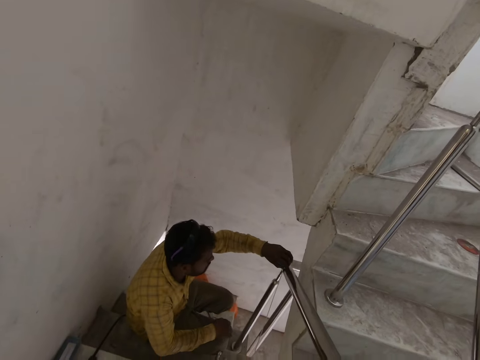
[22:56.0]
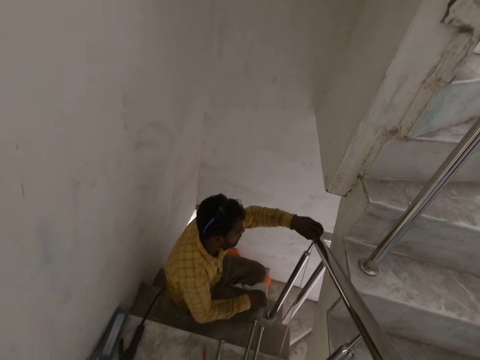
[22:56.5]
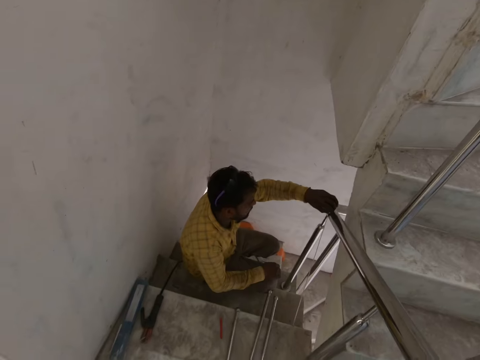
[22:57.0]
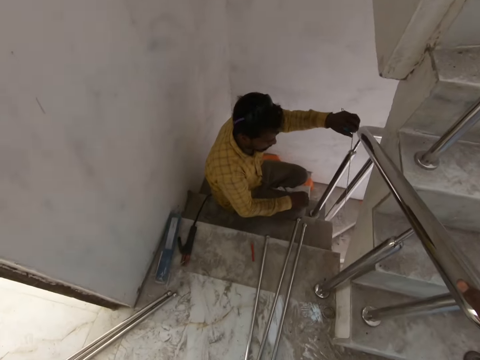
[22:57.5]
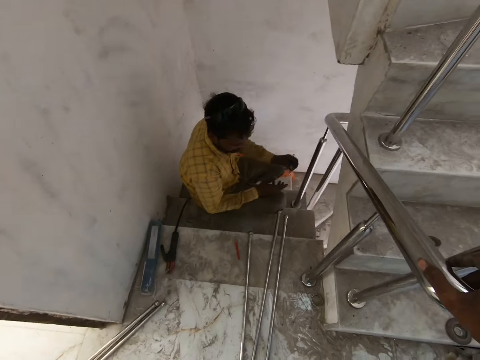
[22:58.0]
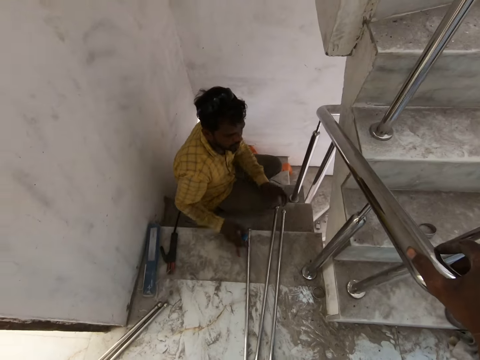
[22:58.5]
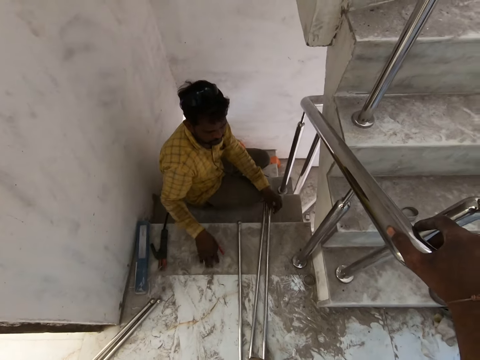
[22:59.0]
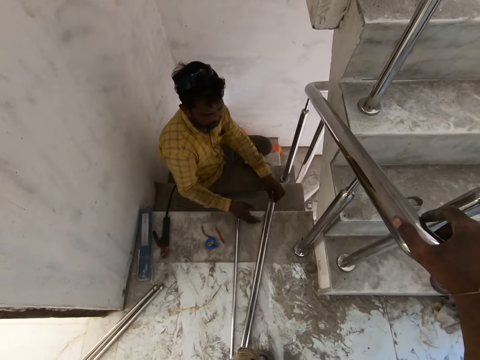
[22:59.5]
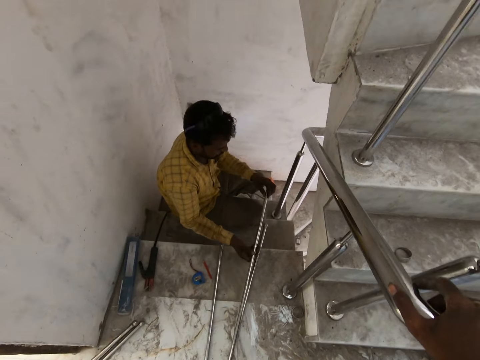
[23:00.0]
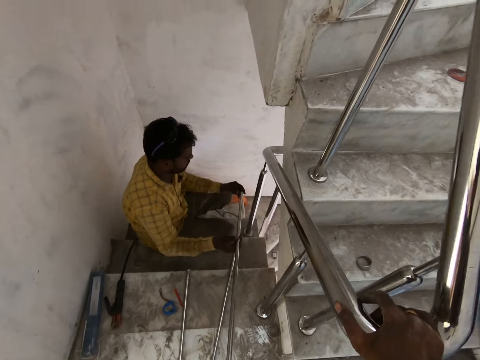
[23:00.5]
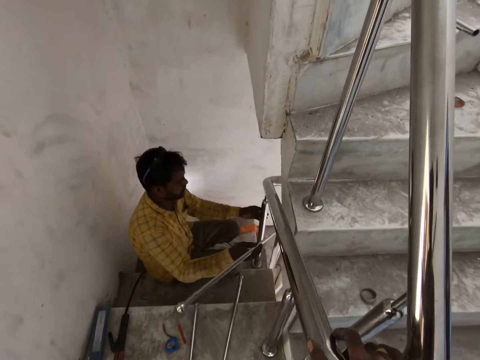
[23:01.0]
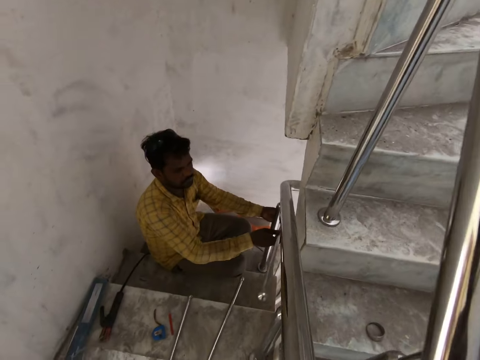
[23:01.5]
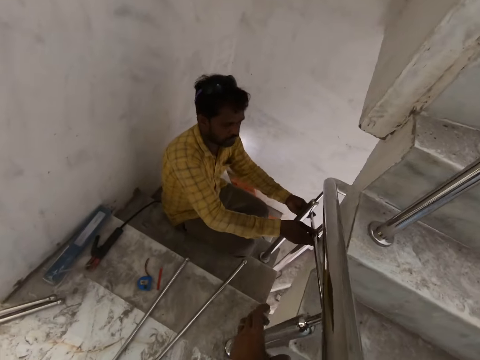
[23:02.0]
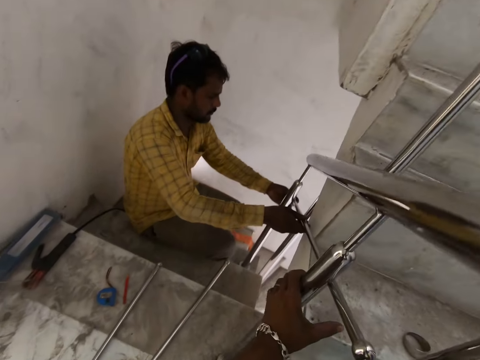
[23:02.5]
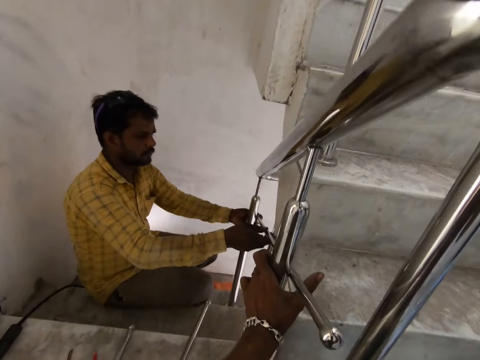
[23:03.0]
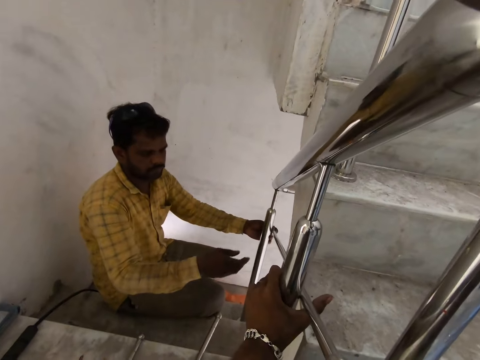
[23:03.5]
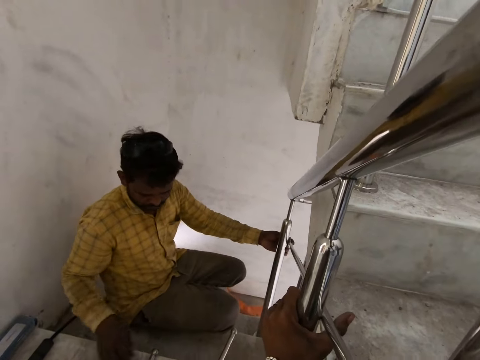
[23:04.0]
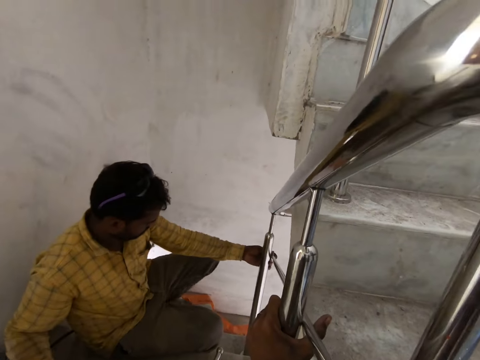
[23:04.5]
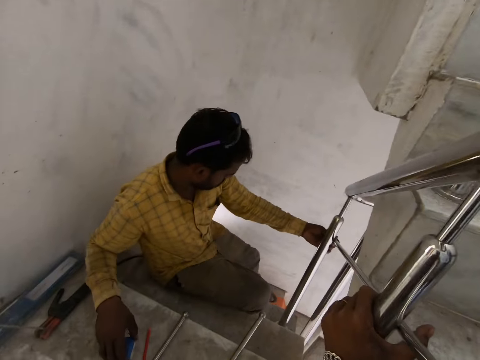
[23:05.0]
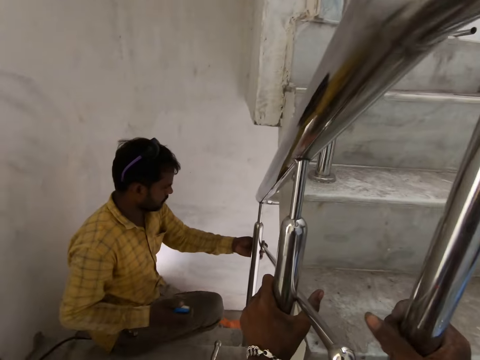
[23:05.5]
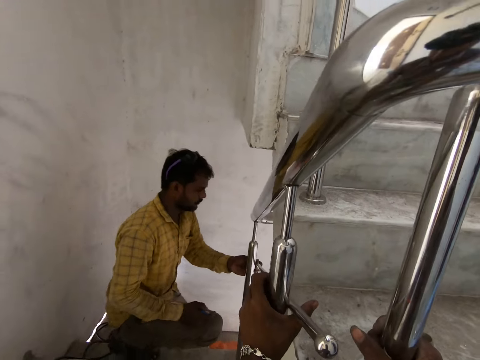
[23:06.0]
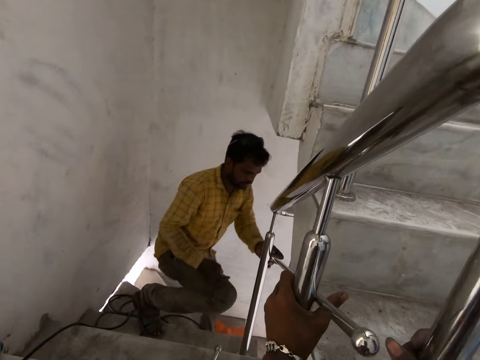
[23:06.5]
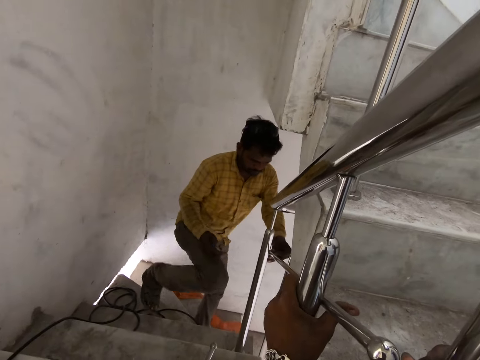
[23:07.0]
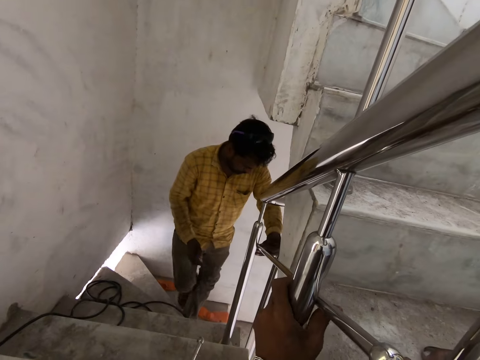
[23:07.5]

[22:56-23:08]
The camera wearer drops the measuring tape on the staircase with his right hand. The man picks up a handle rail bar. The camera wearer holds the handle rail. The man puts the tape measure down. The camera wearer picks up a steel tube from the staircase with his left hand. He holds the steel tube with both hands. He holds a metal bar onto the handle rail. He places the steel tube against some newel posts with both hands. He holds the steel tube and a newel post with his left hand. The man holds the steel tube with his left hand, and picks up the measuring tape from the staircase with his right hand.

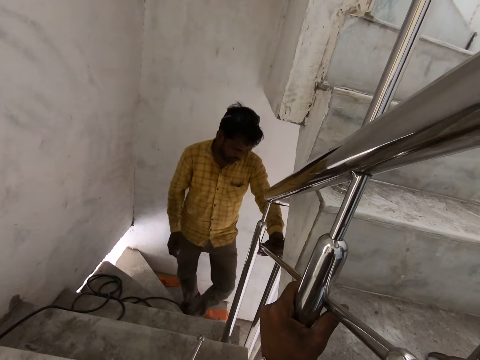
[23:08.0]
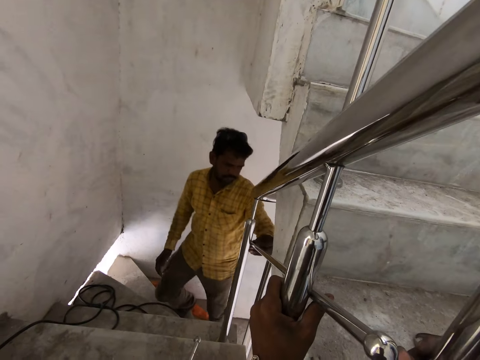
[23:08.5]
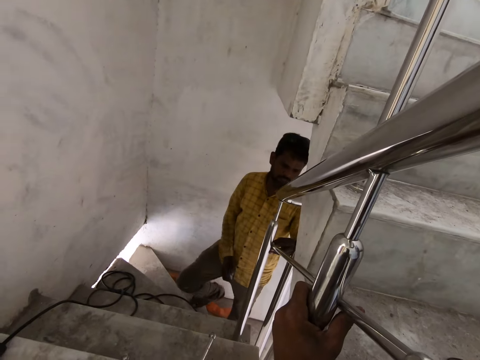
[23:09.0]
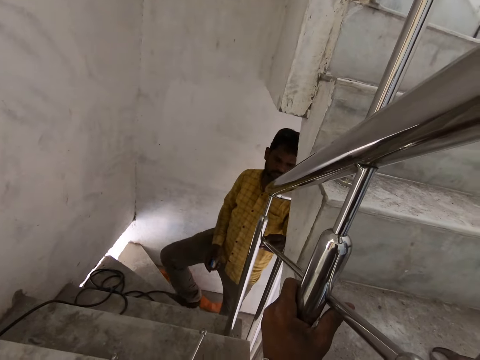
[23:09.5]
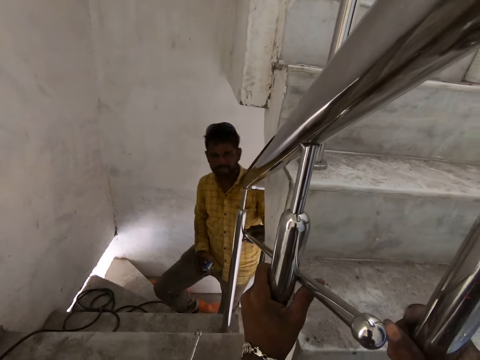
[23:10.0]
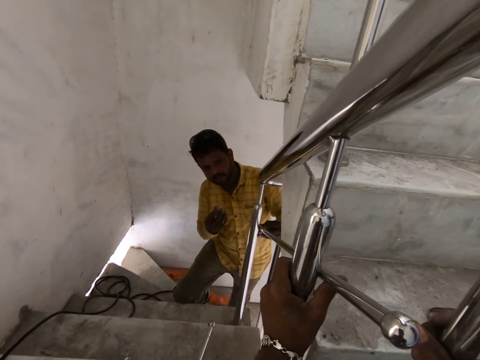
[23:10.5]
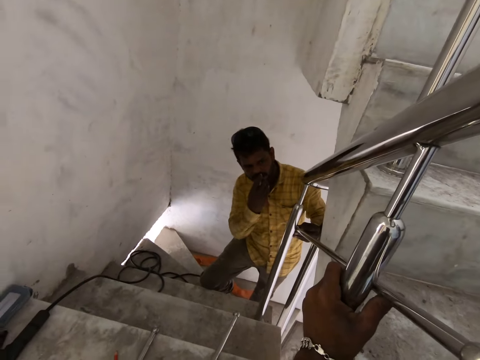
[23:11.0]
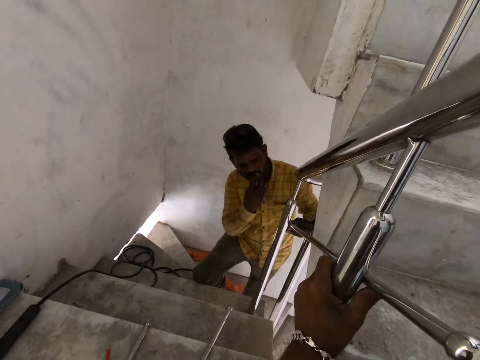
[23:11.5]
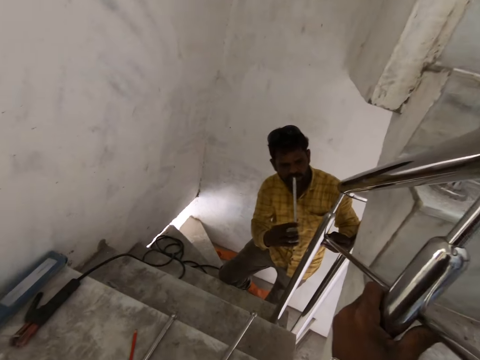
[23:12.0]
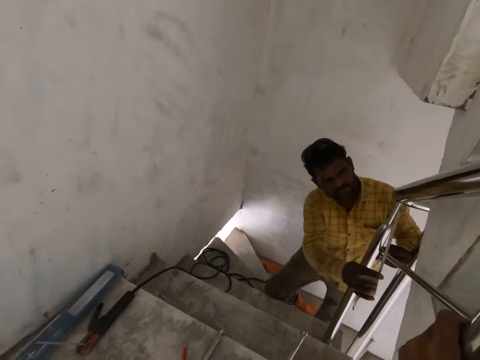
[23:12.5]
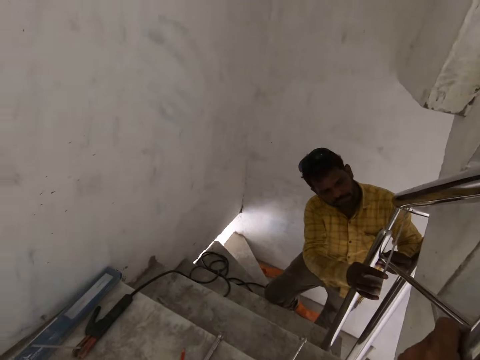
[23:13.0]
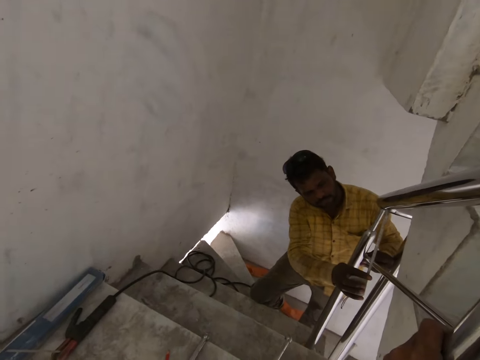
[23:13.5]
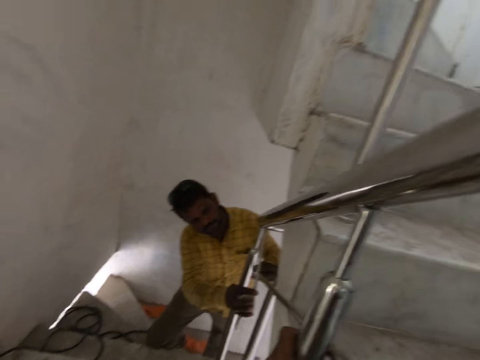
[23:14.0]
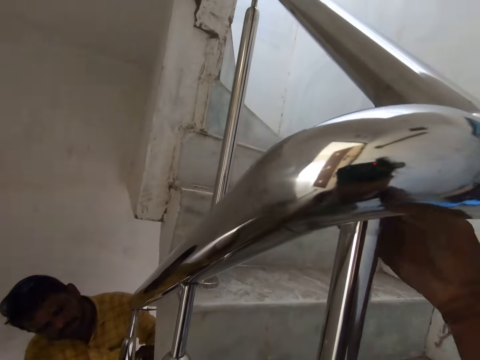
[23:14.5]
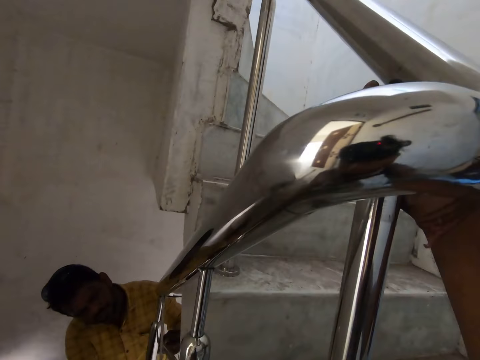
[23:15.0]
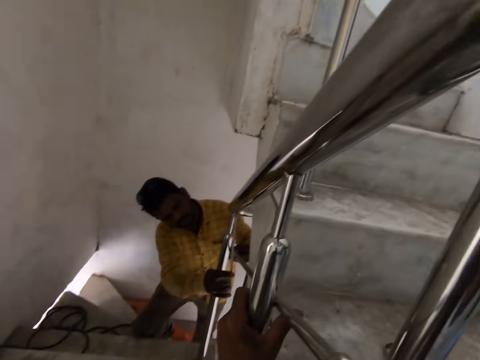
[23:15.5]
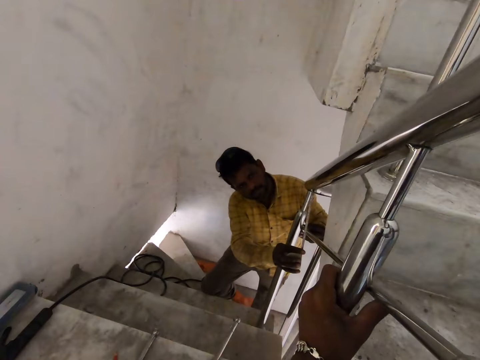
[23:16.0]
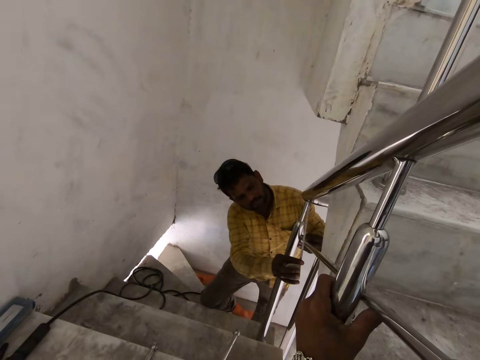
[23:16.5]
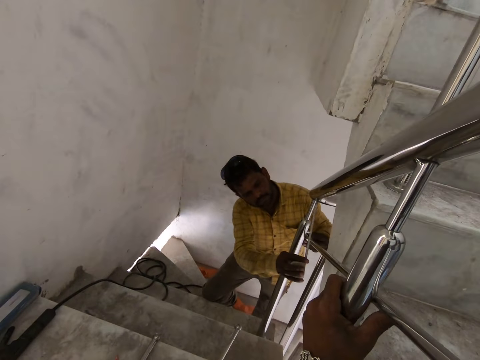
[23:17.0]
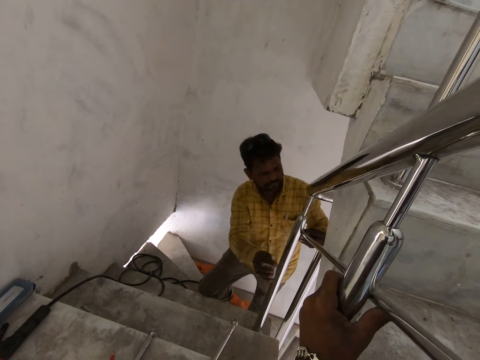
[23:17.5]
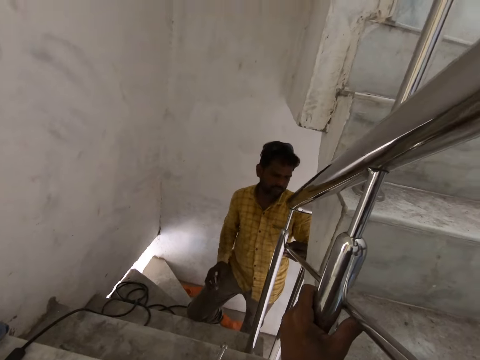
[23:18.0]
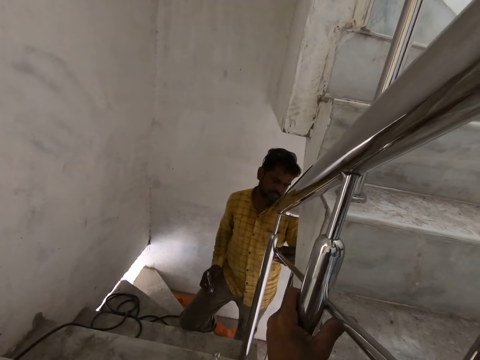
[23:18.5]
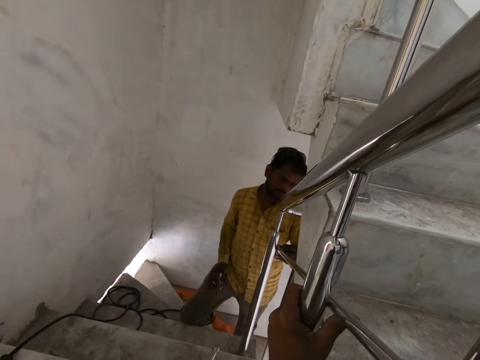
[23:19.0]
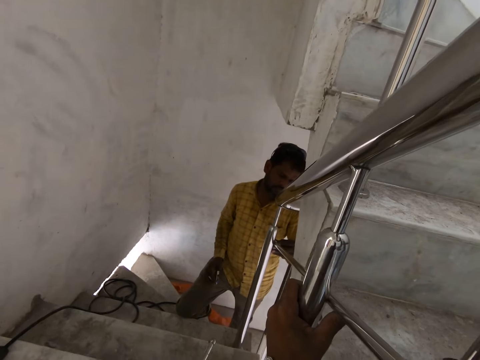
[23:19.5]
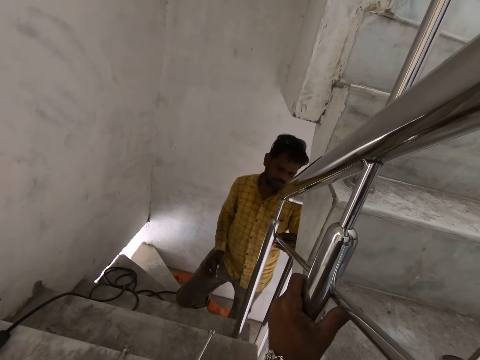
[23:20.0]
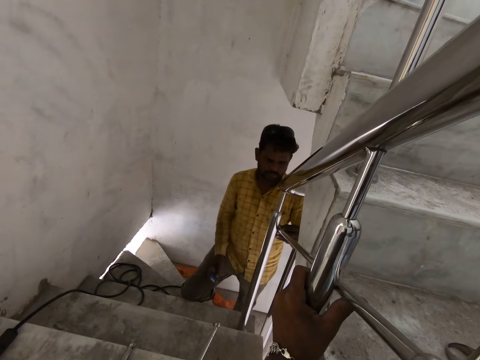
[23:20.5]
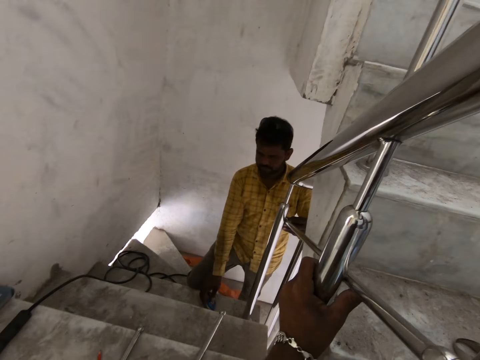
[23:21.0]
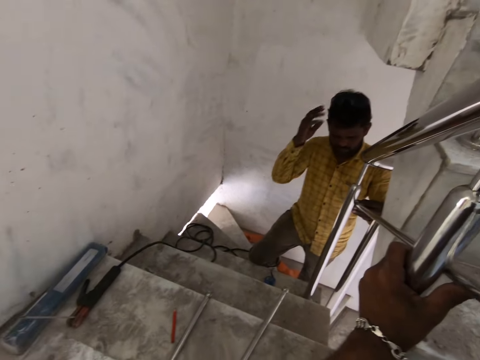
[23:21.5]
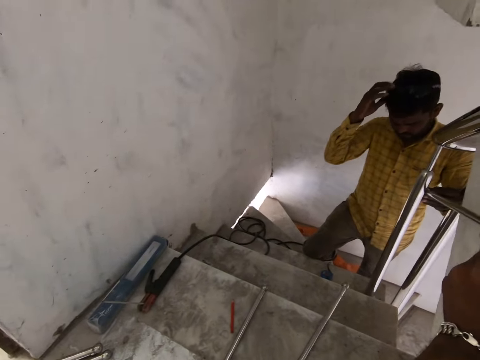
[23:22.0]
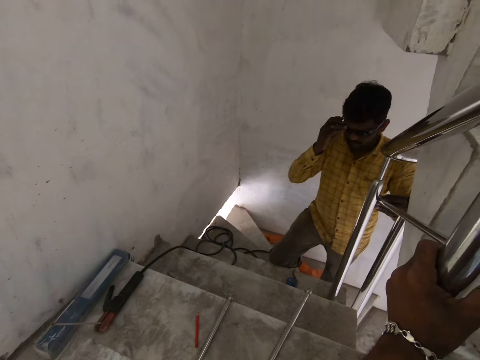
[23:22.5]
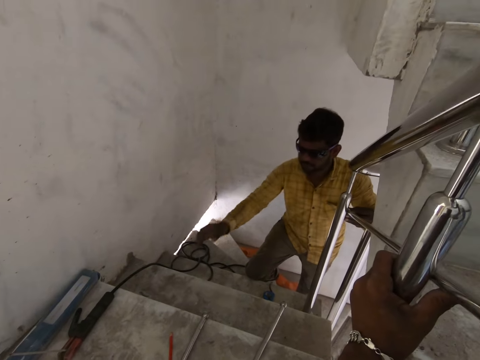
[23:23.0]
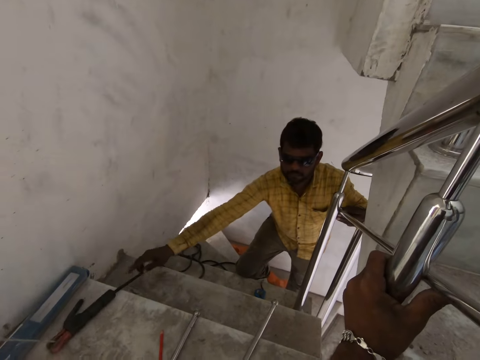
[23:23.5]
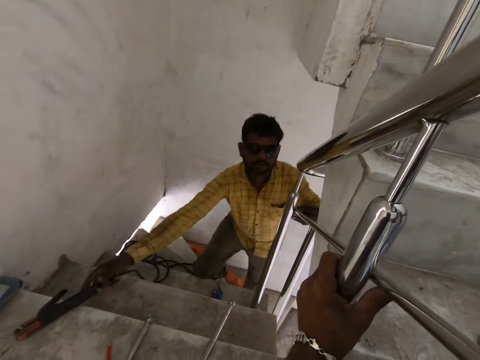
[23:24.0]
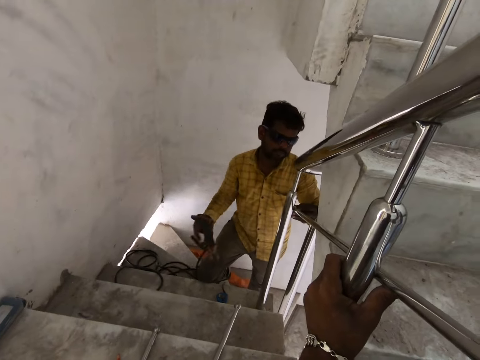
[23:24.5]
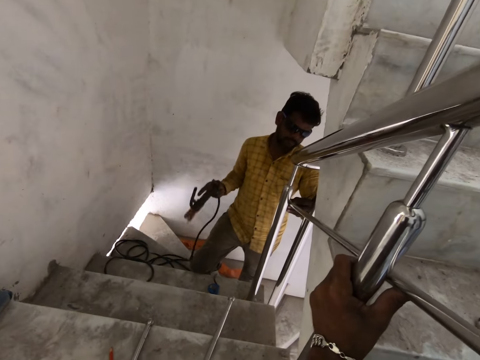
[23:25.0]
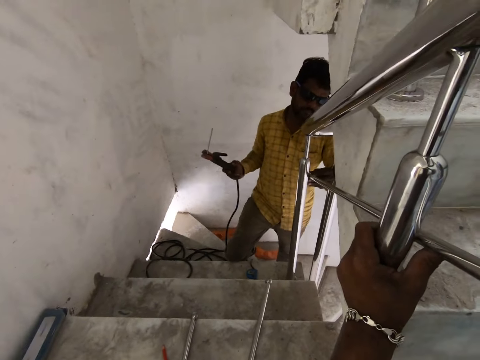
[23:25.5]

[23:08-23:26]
The man puts the measuring tape in his mouth with his right hand. He pulls the measuring tape from his mouth with his right hand, and measures the steel tubes with the measuring tape in his right hand. The camera wearer holds a metal bar onto the handle rail. He holds the handrail with his right hand. He holds the metal bar onto the handle rail repeatedly. The man retracts the measuring tape with his right hand, and drops the measuring tape on the staircase with his right hand. He pulls a pair of safety spectacles towards his eyes with his right hand. The camera wearer holds the metal bar onto the handle rail again. The man moves an electrode holder on the staircase with his right hand, and picks up the electrode holder from the staircase with his right hand.
